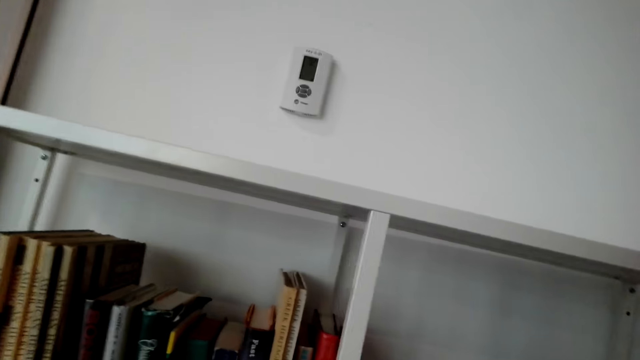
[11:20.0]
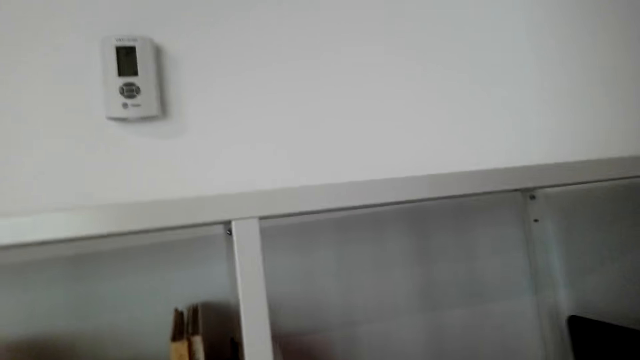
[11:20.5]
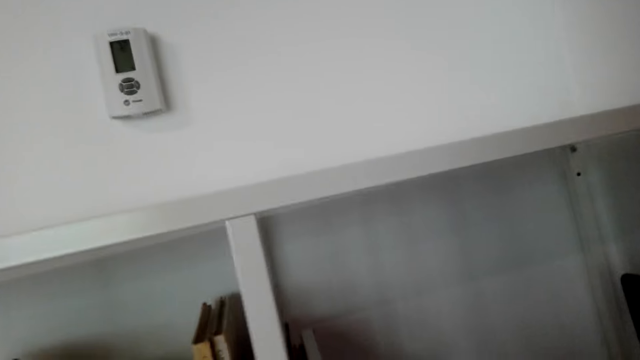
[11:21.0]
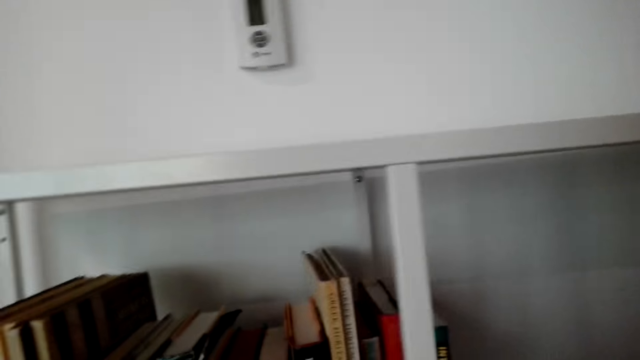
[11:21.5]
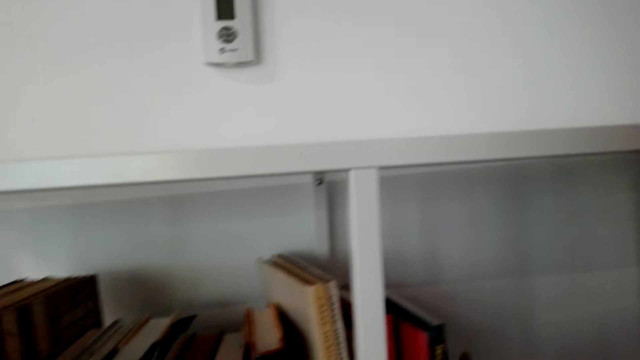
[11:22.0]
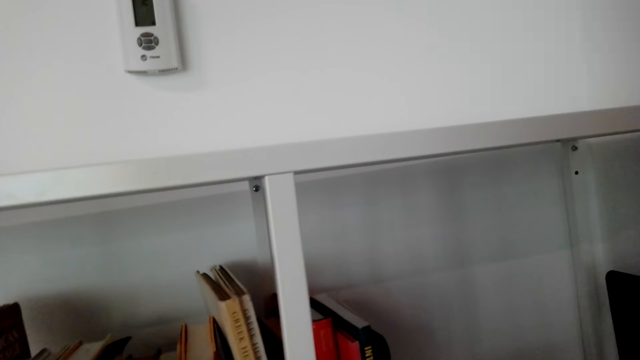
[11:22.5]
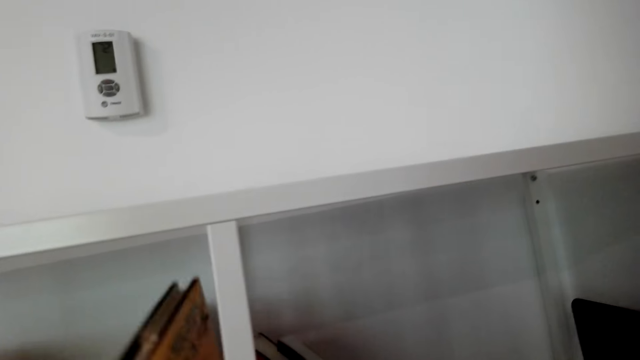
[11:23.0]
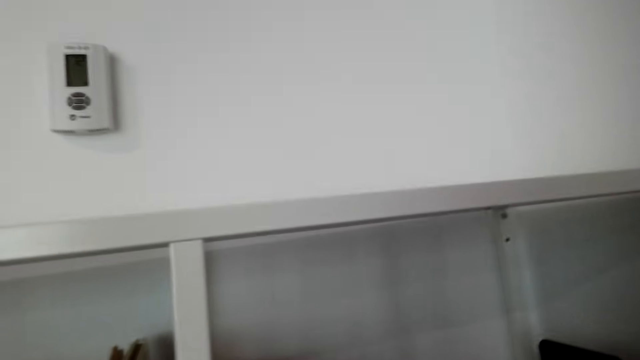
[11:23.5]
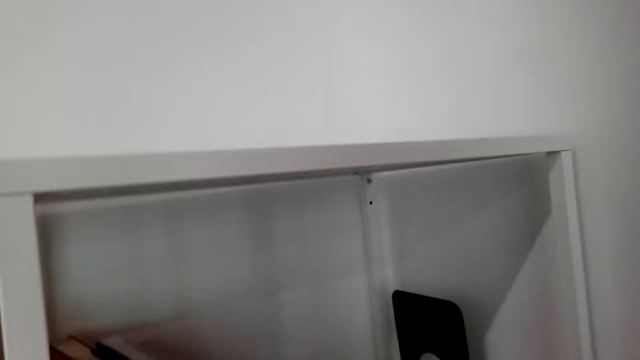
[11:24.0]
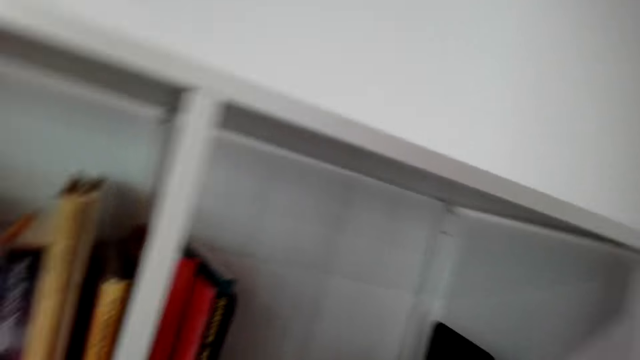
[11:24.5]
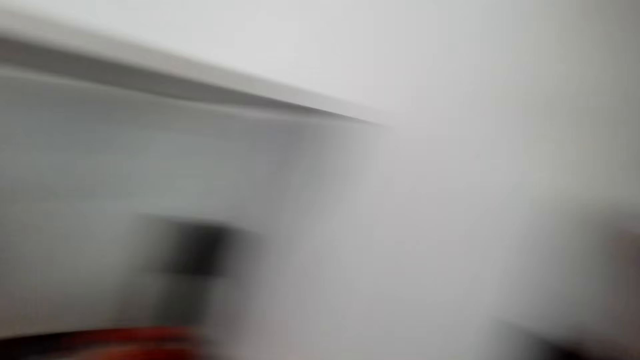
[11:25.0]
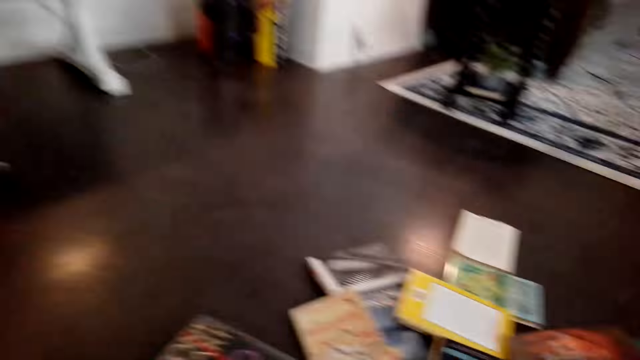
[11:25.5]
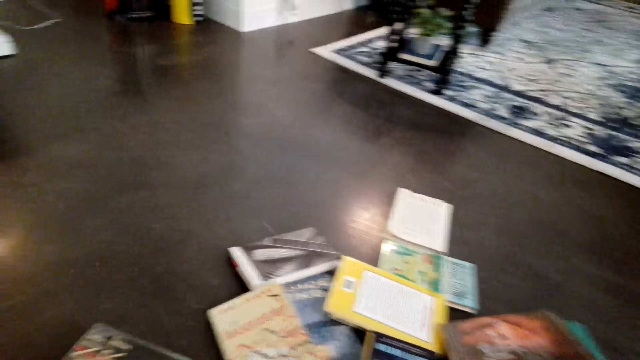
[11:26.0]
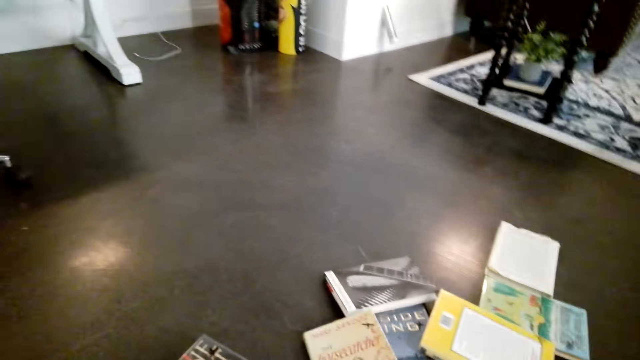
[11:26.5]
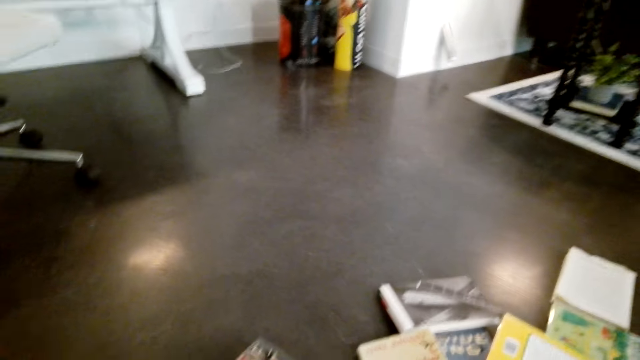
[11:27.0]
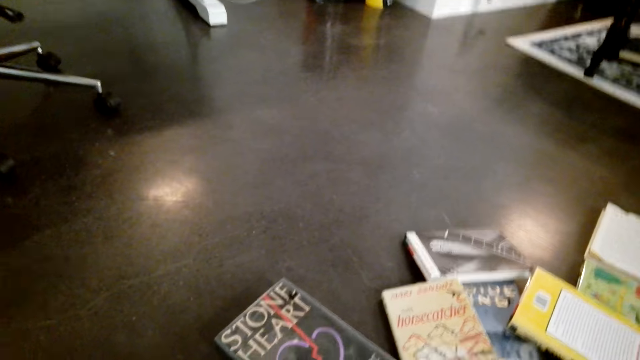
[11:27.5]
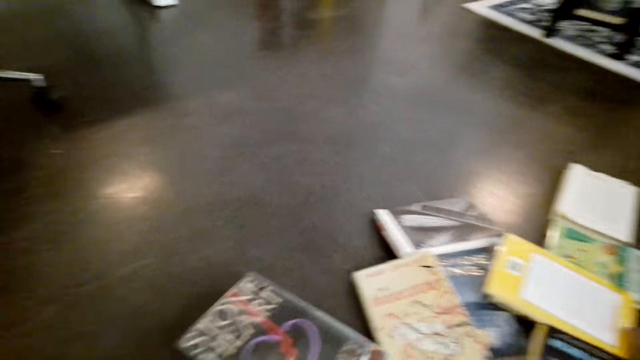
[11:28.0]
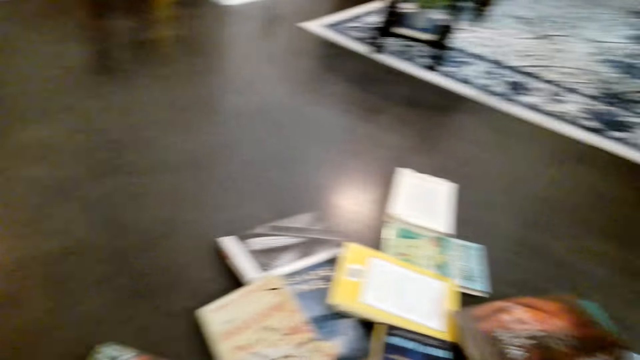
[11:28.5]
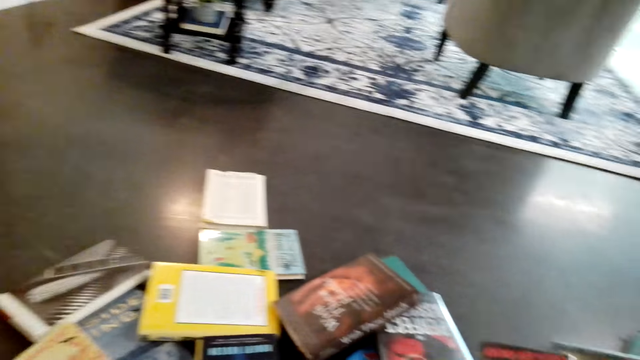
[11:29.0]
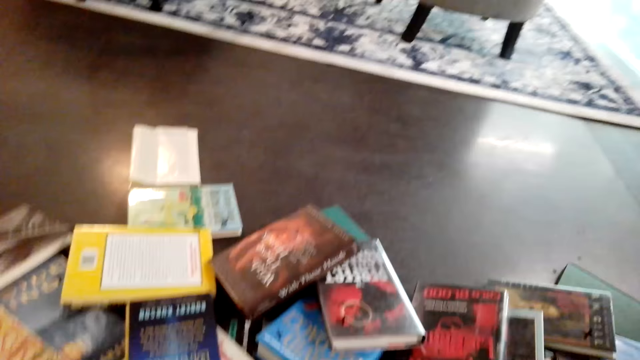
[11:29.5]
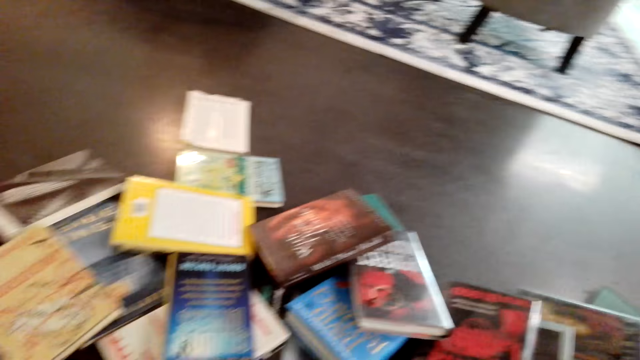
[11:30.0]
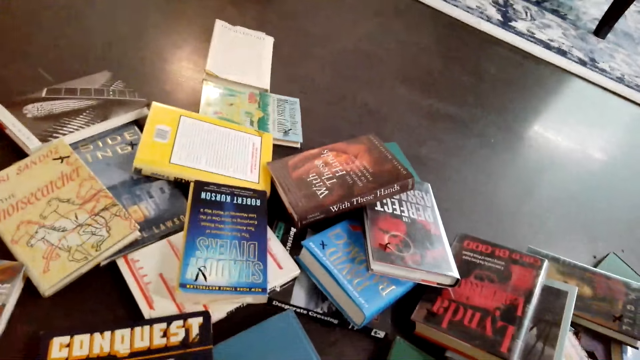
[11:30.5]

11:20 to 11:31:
The camera wearer arranges books on a shelf. They pick up a book.

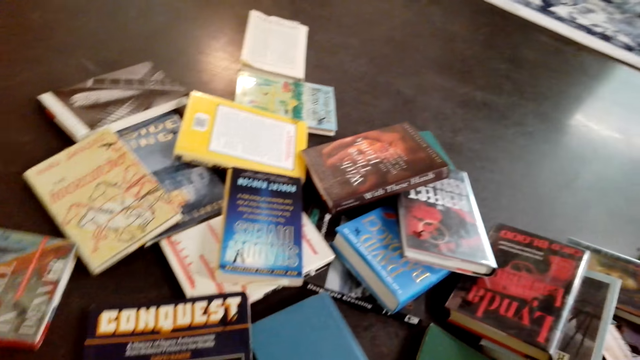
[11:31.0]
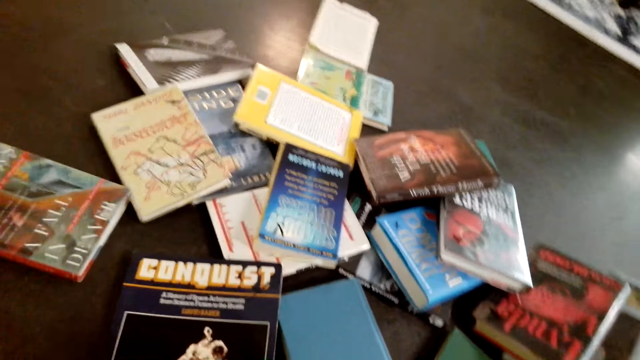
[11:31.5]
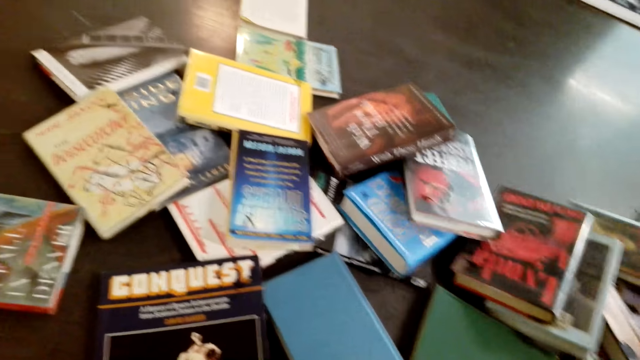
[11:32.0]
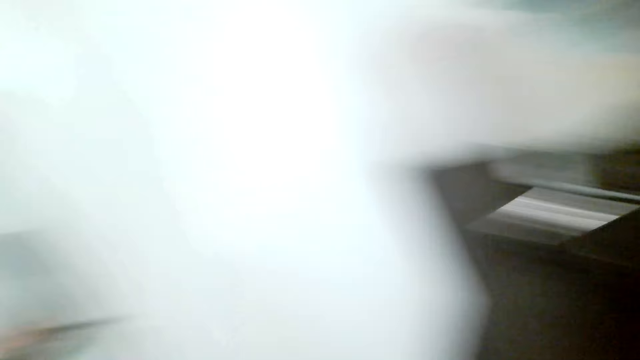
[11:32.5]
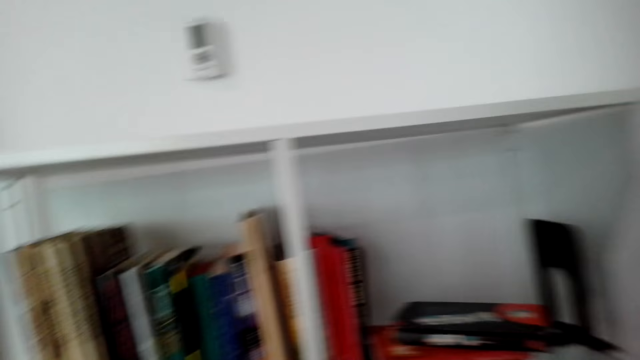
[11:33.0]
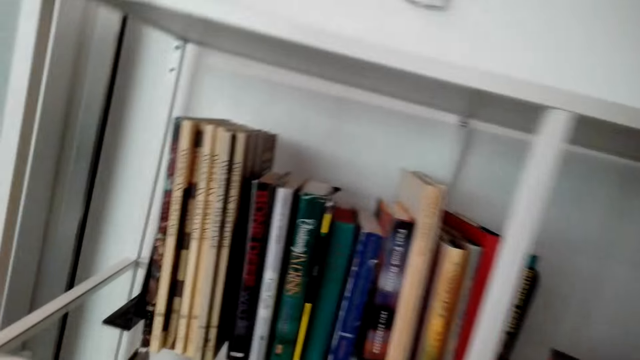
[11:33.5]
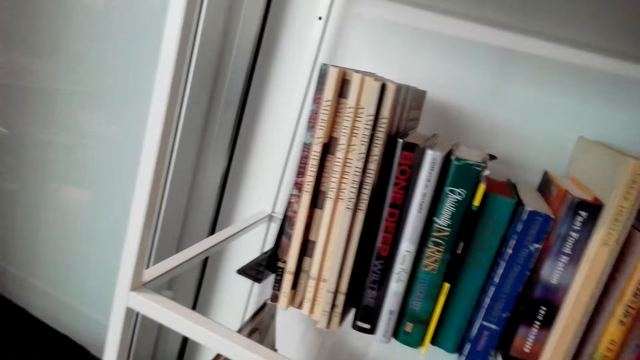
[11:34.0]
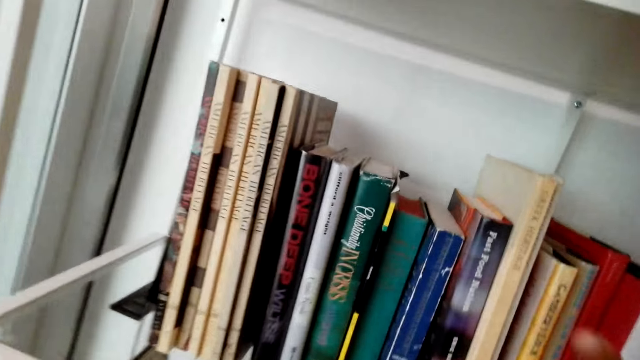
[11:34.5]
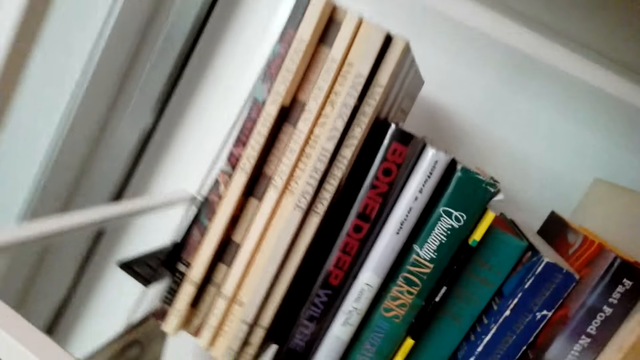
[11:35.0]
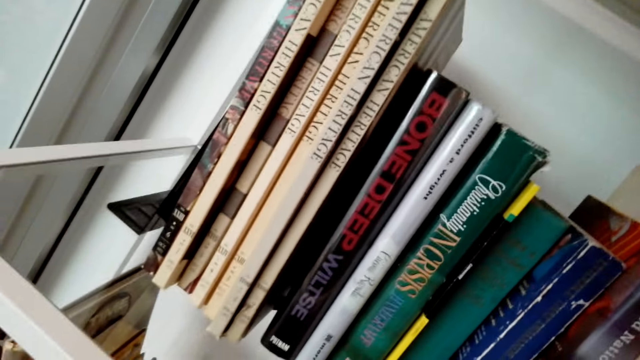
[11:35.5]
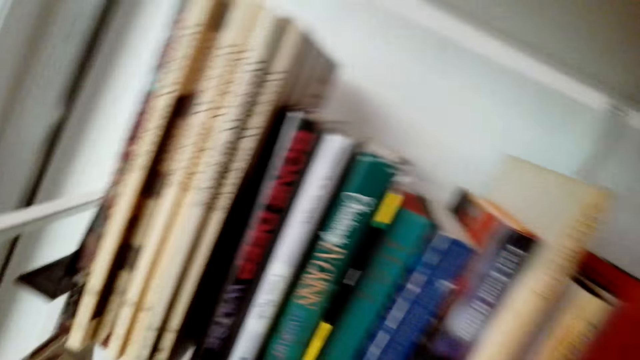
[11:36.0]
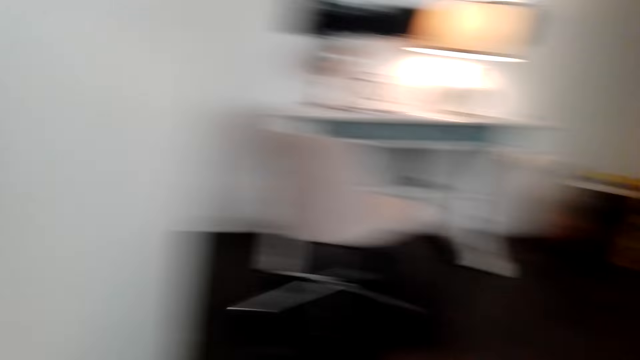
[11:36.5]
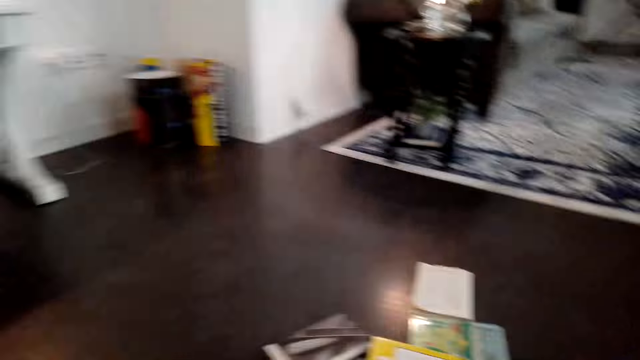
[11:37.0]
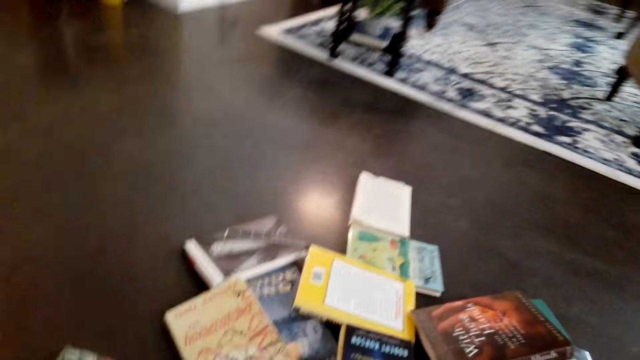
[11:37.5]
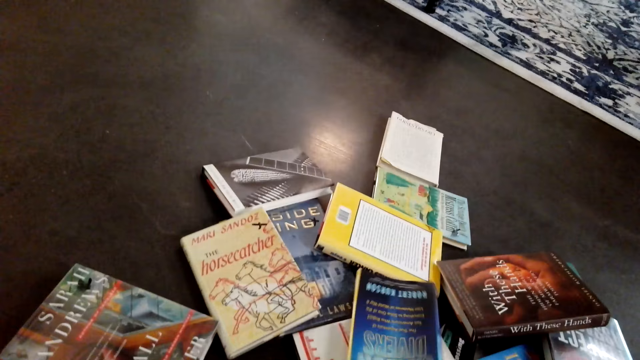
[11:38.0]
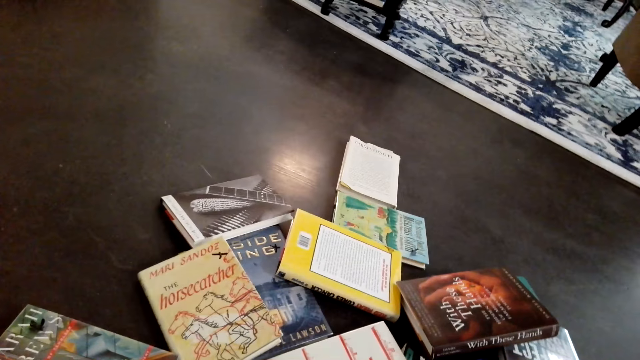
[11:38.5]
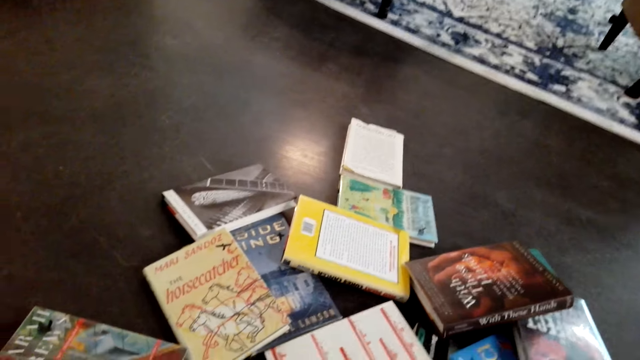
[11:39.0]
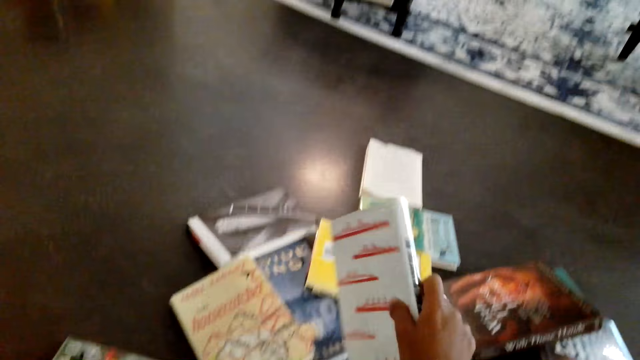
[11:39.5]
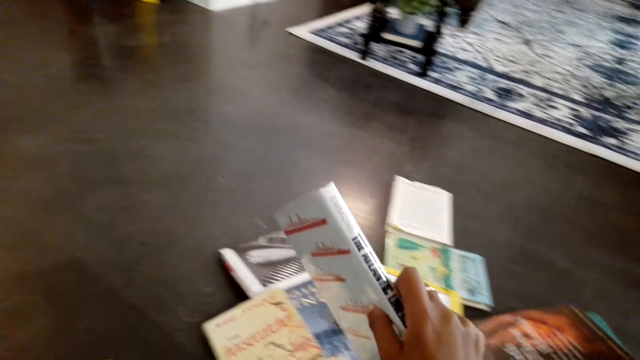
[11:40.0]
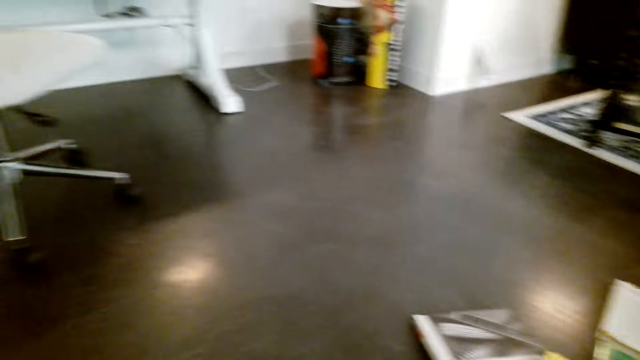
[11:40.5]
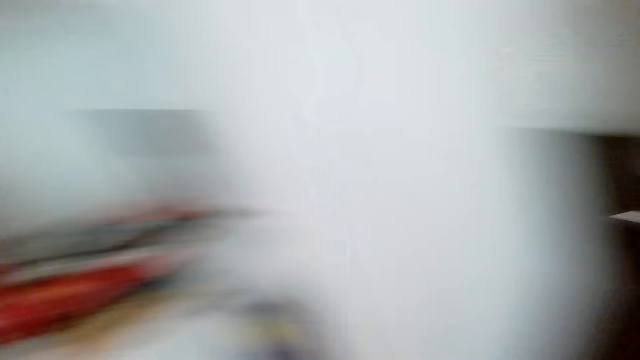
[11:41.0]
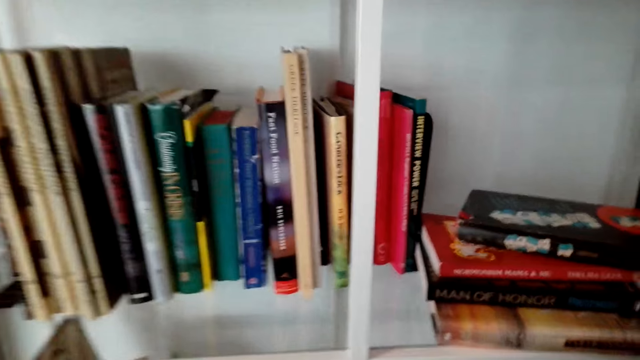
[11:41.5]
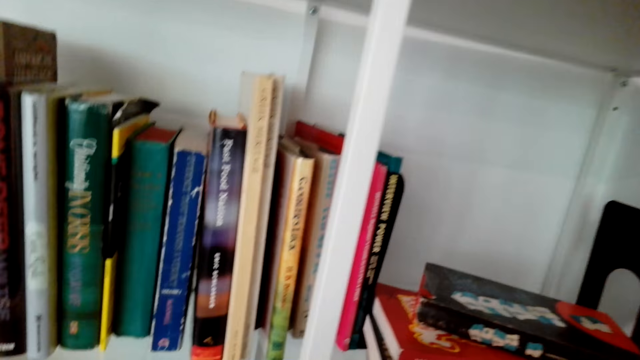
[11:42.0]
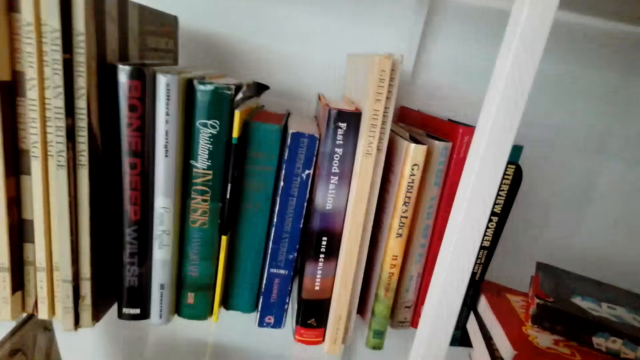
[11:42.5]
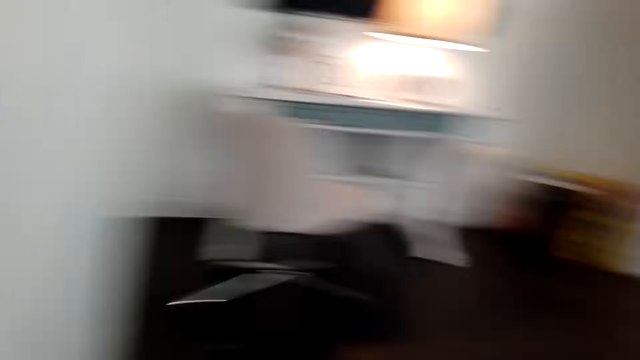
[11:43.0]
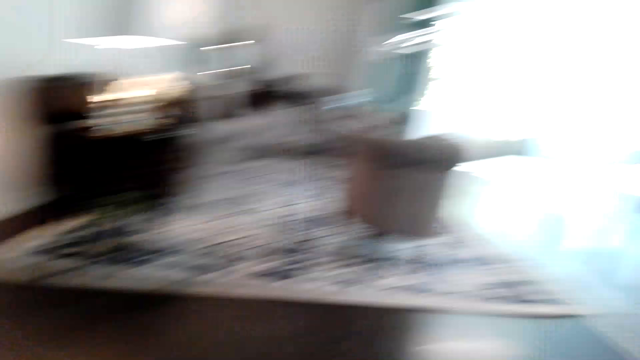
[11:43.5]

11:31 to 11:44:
The camera wearer arranges books on a shelf. They pick a book. They arrange books on the shelf.
